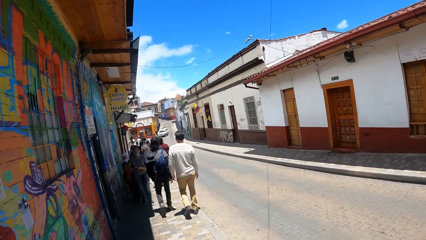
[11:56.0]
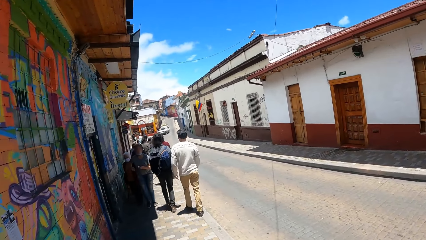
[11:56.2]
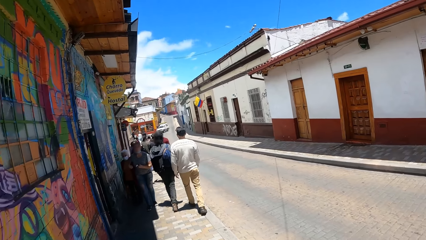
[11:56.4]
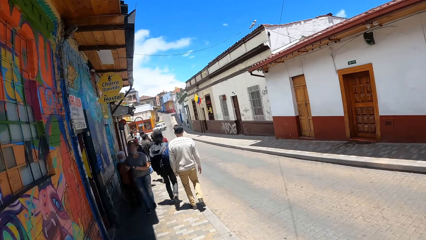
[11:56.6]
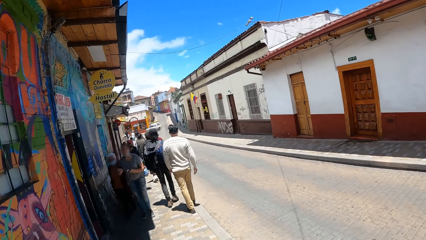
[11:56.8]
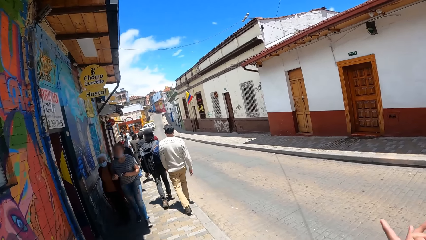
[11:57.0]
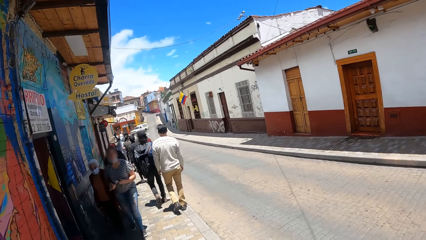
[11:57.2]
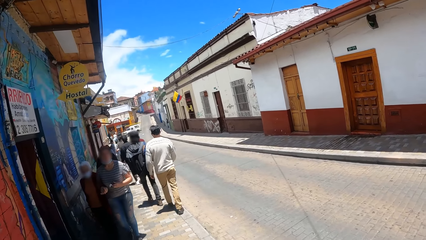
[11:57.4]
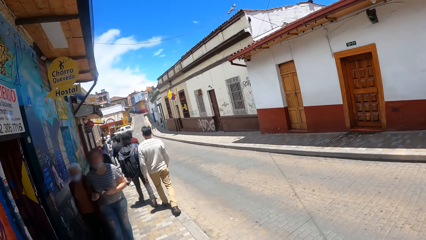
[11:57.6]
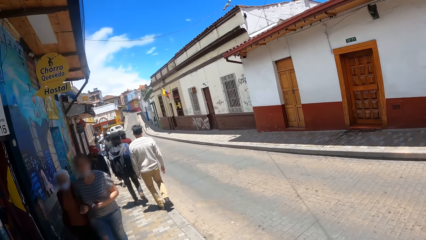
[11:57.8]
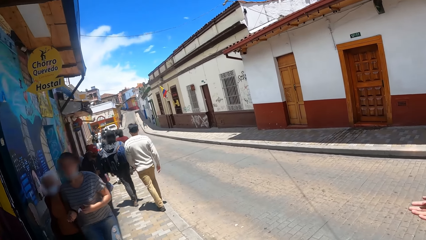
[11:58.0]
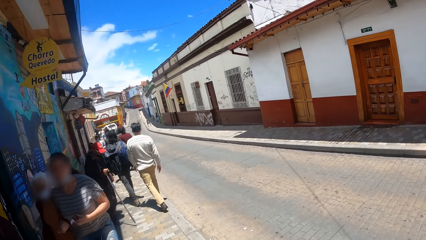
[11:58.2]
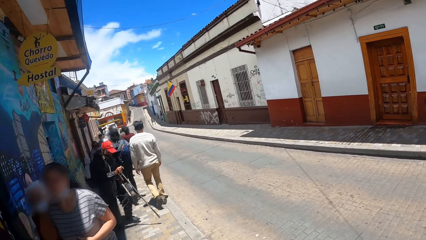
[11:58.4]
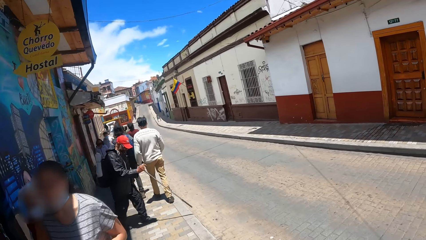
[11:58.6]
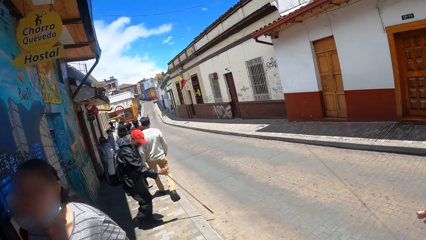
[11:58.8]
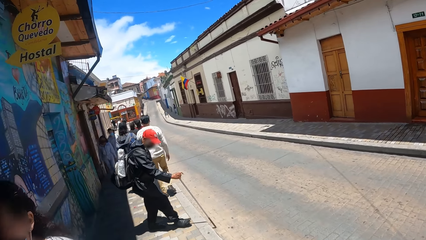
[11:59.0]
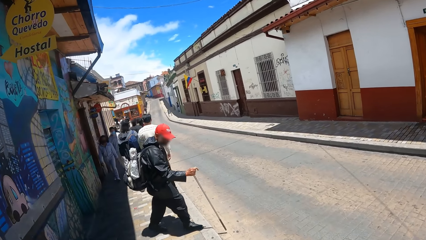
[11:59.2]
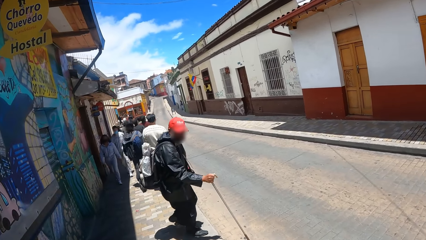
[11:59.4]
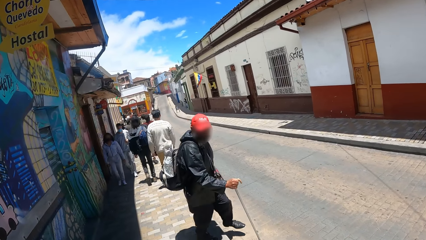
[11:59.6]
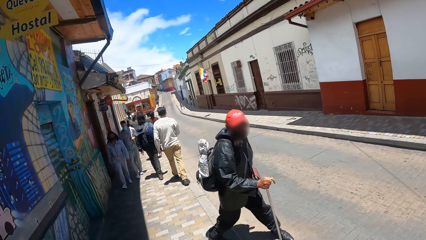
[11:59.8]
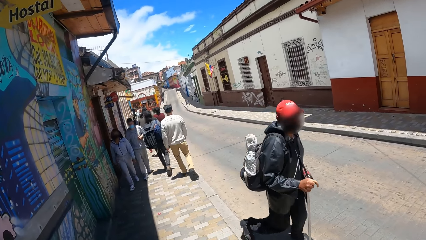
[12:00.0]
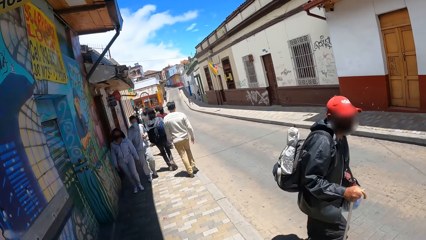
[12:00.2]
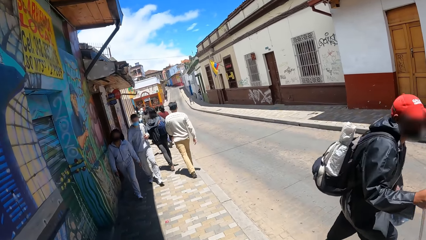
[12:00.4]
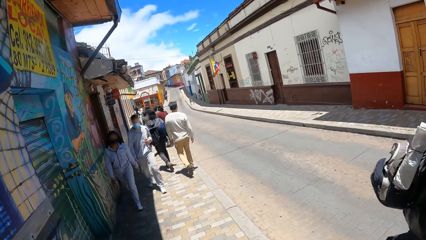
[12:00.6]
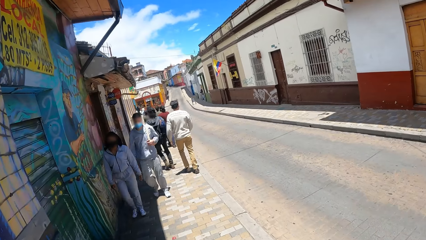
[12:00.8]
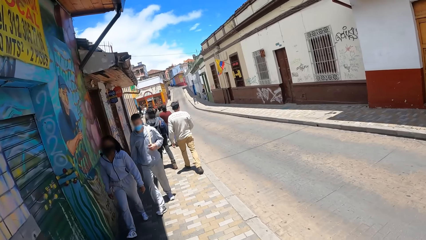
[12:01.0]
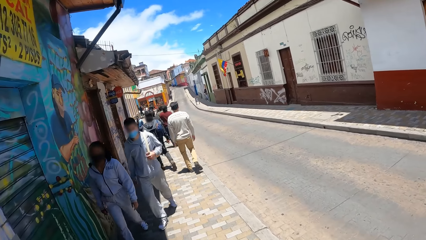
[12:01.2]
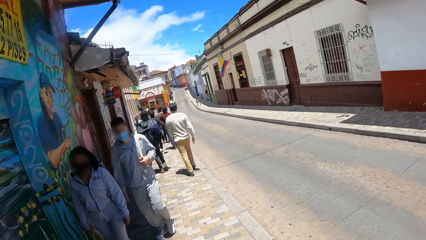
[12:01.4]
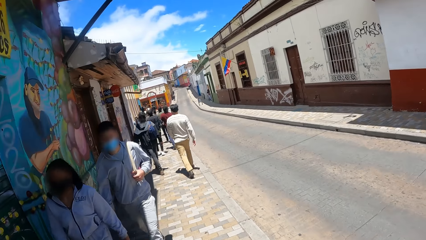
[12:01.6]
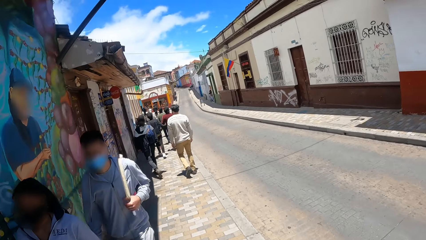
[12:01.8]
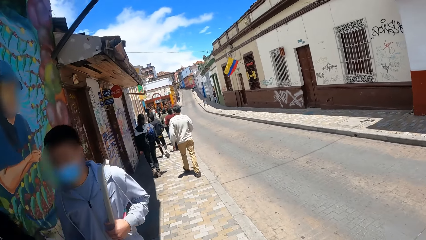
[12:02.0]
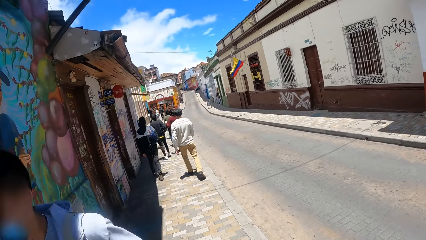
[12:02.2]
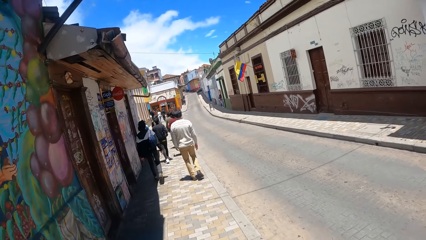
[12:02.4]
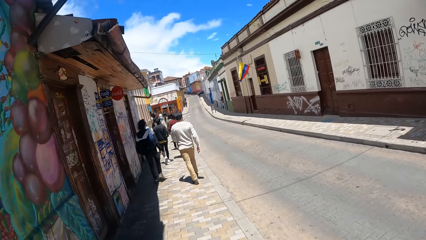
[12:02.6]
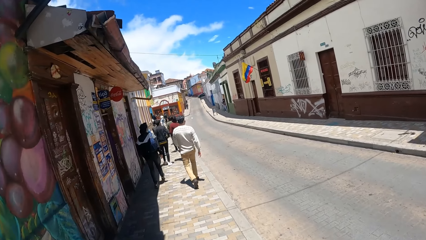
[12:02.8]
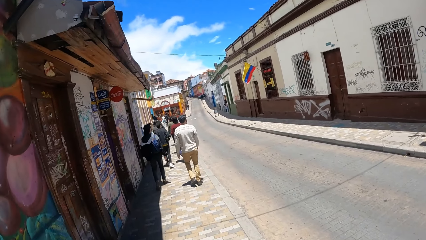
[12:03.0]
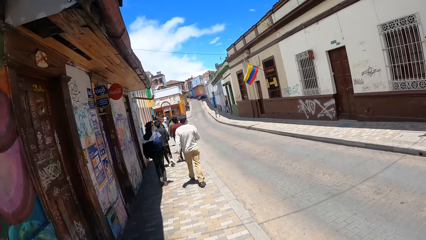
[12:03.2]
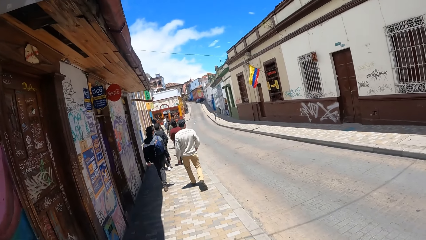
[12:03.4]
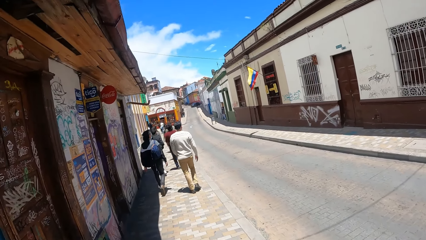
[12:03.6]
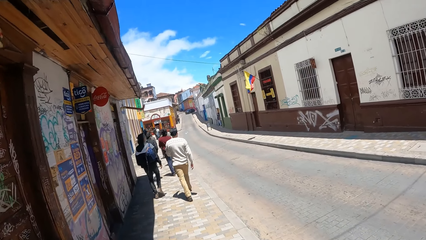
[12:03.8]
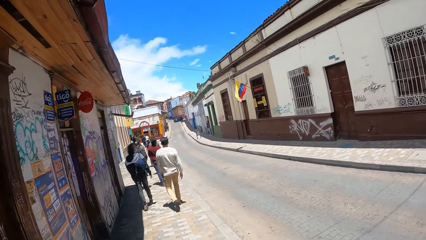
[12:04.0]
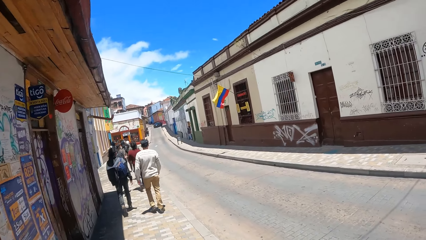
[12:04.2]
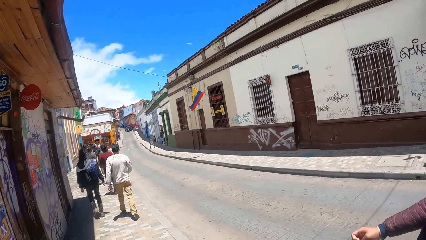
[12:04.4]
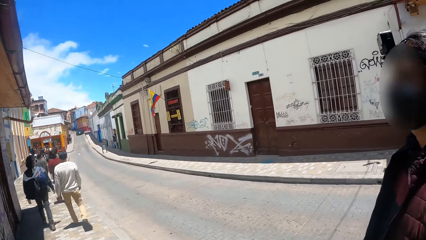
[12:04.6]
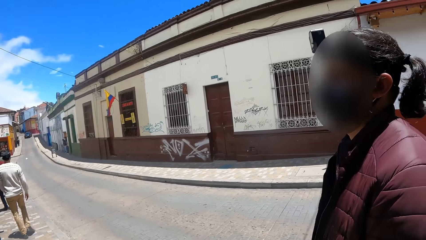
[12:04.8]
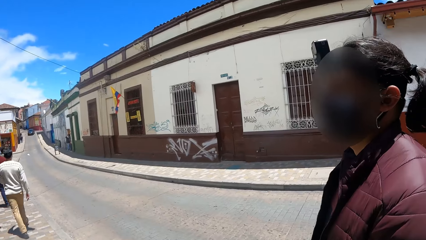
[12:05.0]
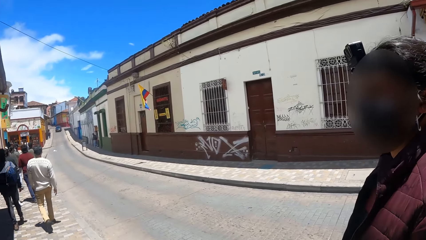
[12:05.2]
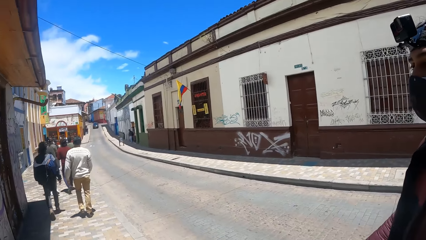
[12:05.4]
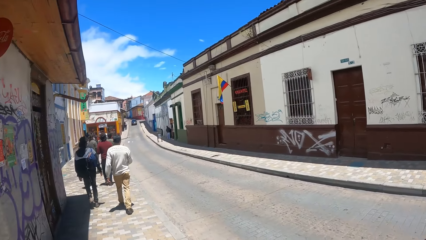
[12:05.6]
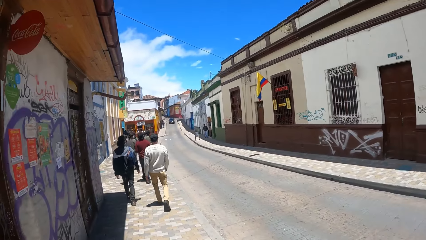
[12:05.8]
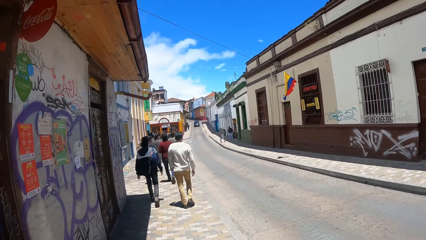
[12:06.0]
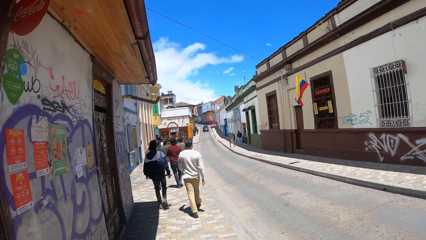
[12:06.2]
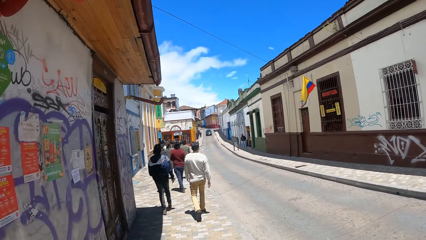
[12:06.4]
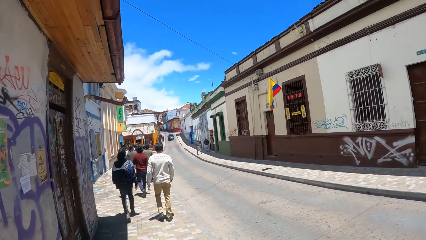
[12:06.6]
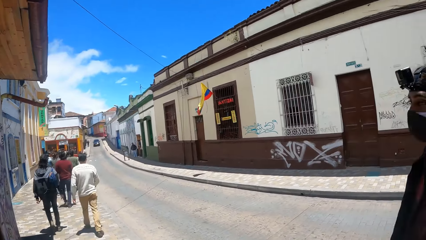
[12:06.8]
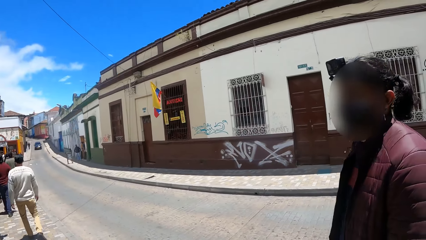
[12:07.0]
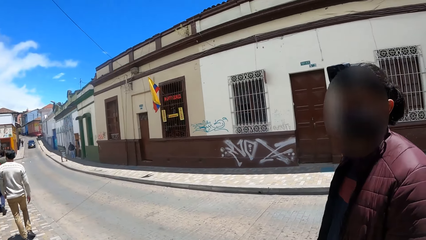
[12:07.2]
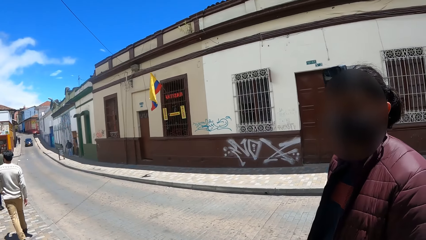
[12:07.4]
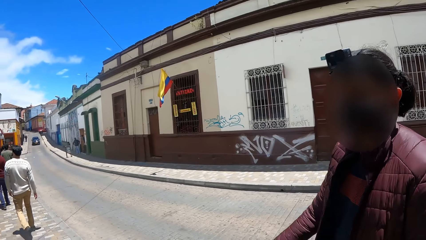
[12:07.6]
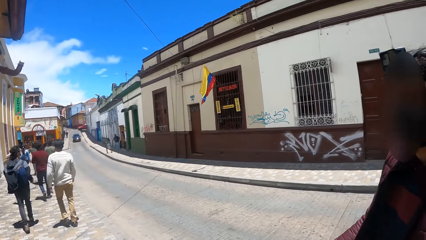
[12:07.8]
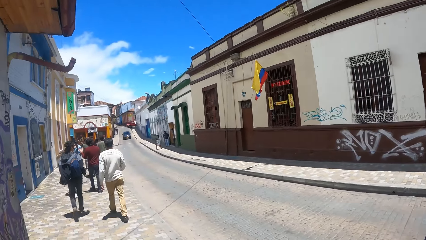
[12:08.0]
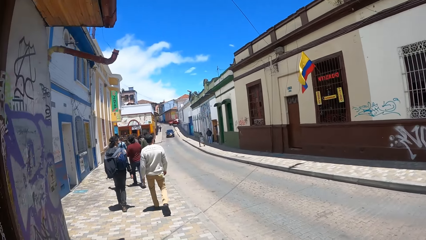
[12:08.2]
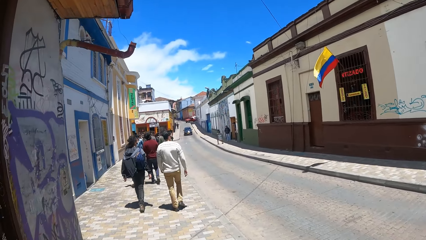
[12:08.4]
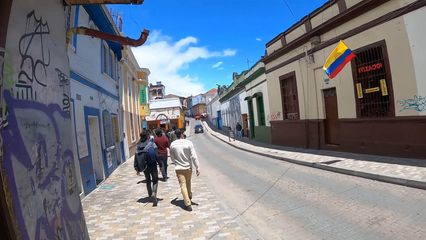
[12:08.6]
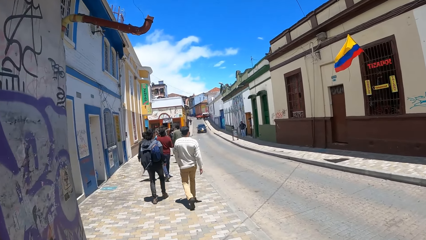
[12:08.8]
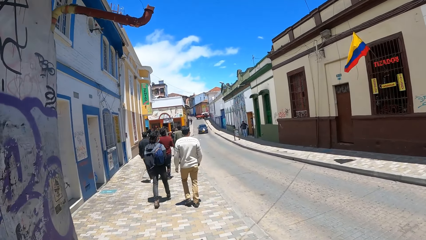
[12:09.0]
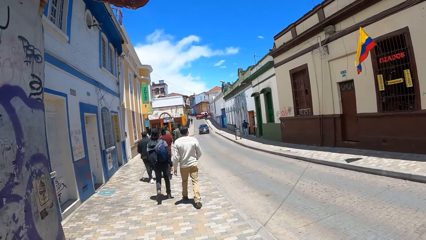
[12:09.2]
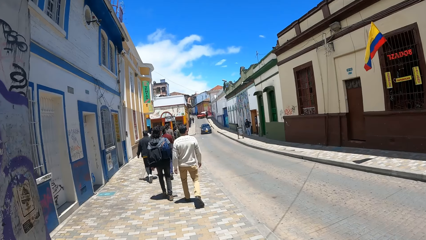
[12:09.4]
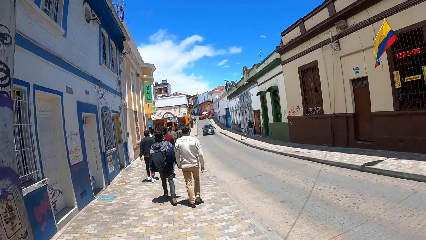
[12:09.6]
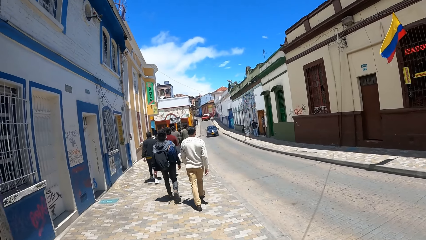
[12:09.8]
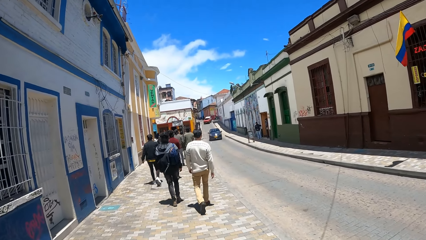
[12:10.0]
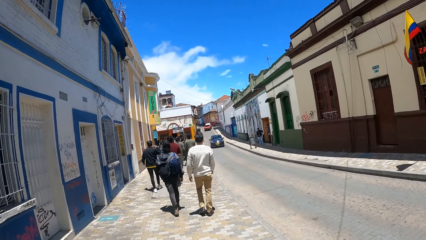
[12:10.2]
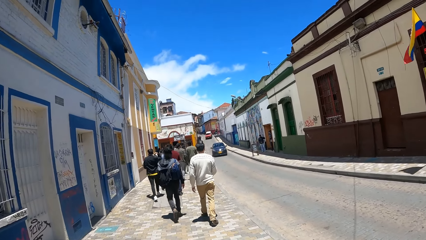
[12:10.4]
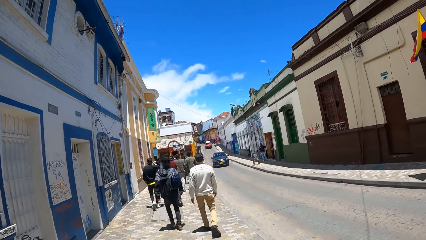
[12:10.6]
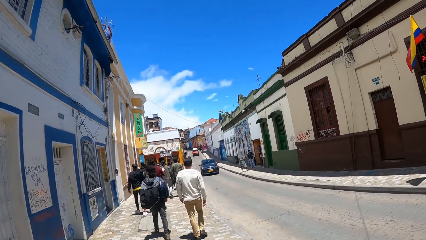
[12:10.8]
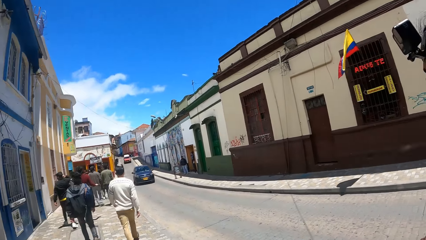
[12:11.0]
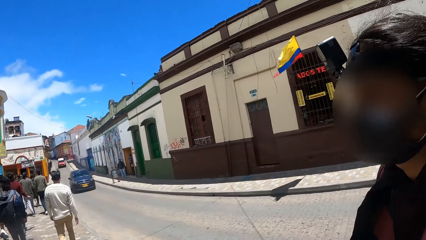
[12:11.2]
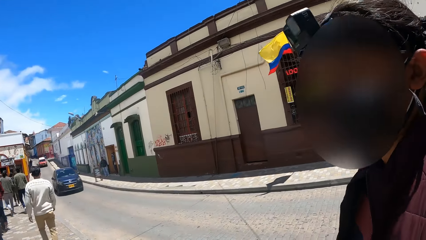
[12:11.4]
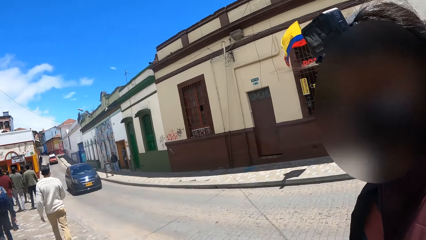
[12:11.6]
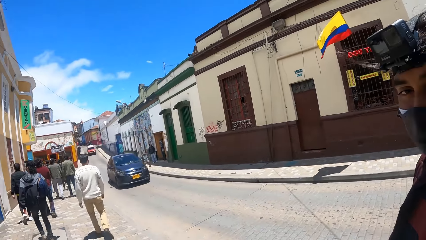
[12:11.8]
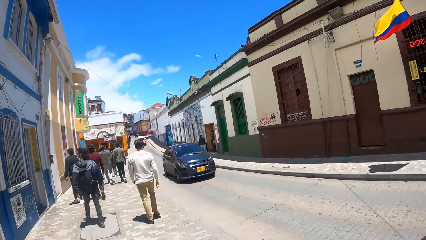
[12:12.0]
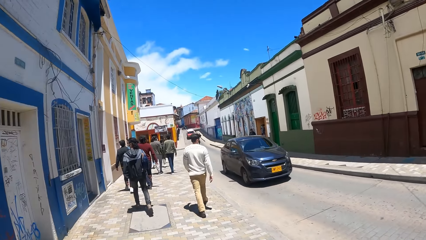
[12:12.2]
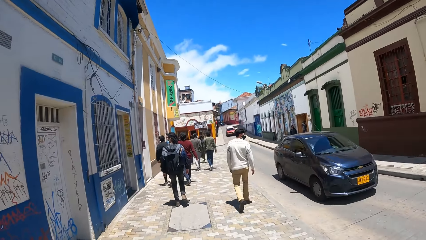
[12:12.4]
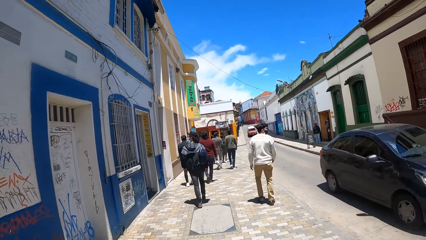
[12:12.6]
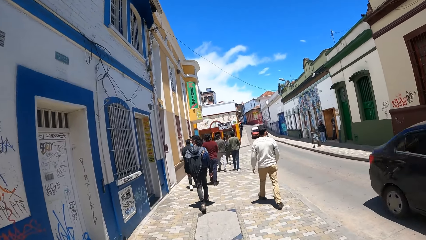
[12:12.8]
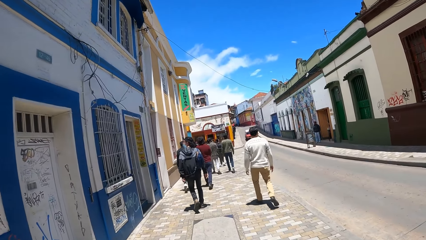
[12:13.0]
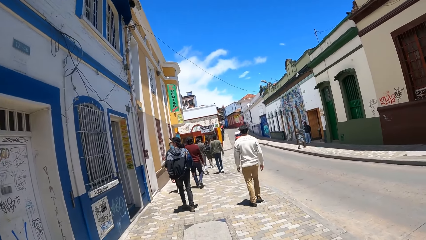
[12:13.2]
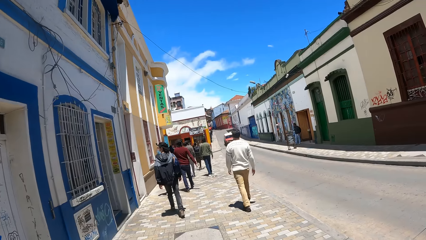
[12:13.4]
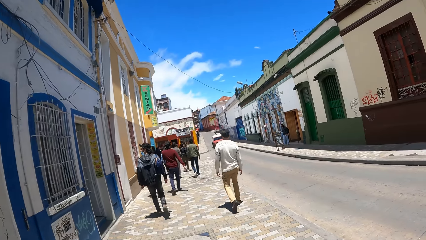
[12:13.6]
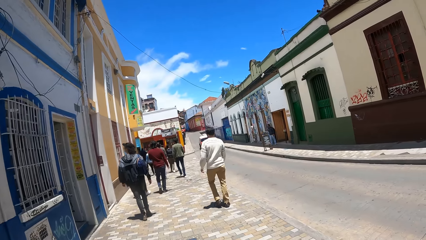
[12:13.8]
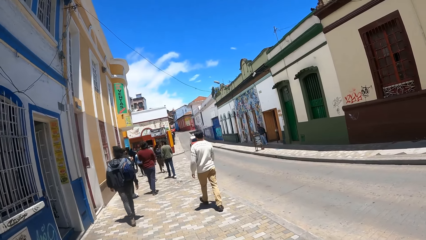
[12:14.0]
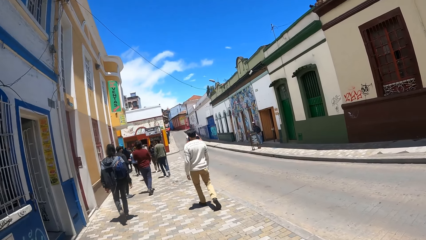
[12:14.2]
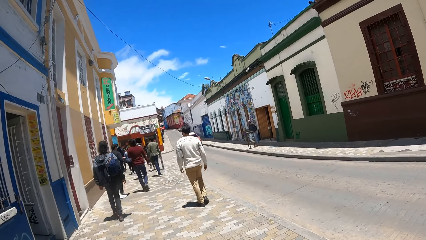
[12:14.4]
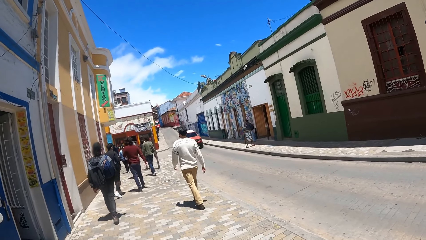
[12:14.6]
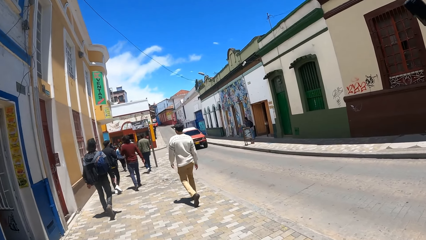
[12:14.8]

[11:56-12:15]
The camera wearer walks on the pavement. They look around. They interact with a person. They walk on the pavement. They interact with the person. They look around. They walk on the pavement. They interact with the person. They look around. They walk on the pavement.
